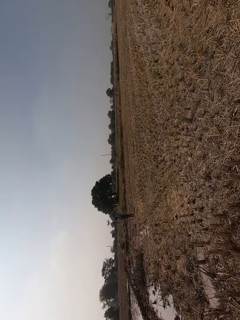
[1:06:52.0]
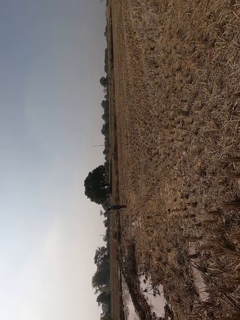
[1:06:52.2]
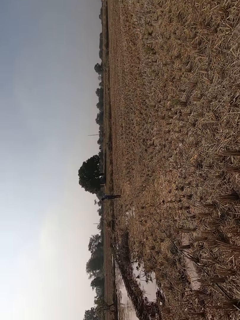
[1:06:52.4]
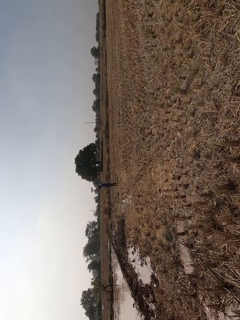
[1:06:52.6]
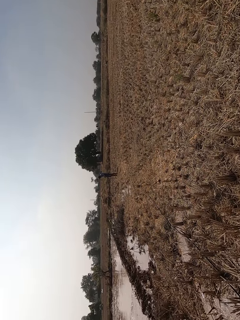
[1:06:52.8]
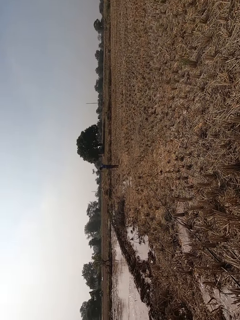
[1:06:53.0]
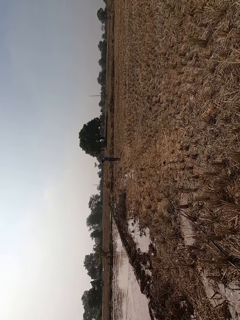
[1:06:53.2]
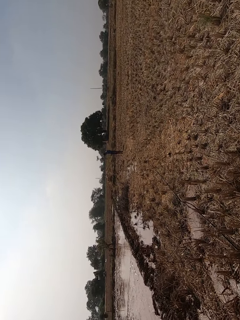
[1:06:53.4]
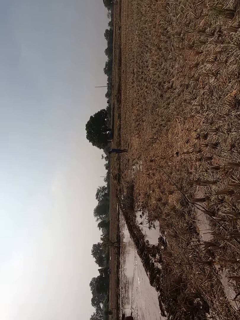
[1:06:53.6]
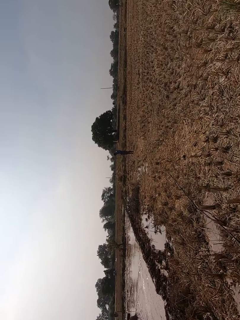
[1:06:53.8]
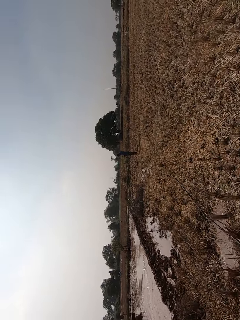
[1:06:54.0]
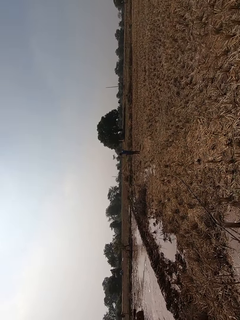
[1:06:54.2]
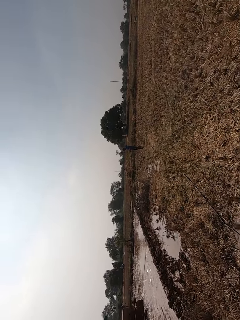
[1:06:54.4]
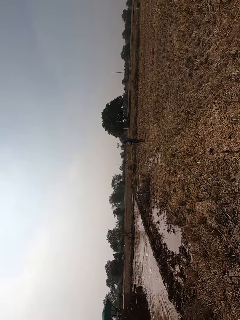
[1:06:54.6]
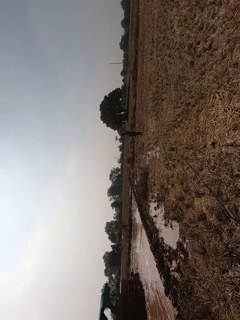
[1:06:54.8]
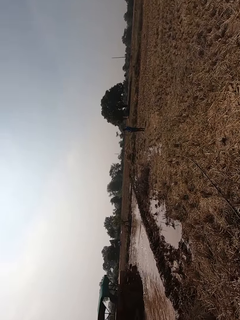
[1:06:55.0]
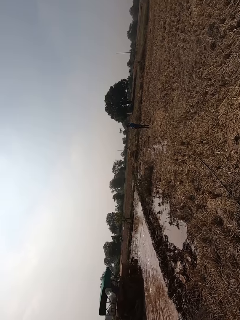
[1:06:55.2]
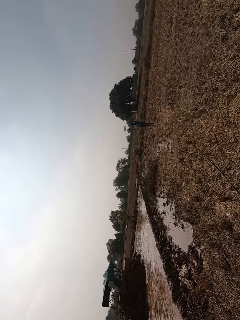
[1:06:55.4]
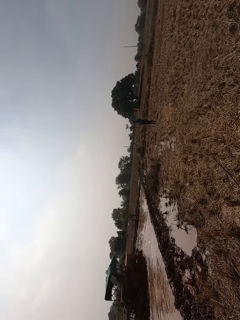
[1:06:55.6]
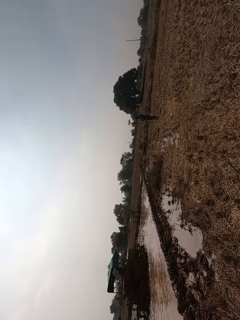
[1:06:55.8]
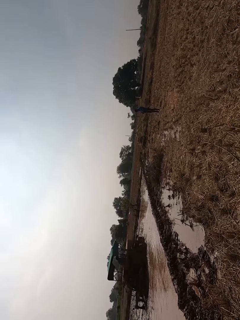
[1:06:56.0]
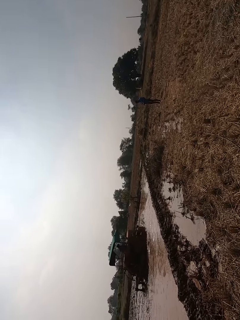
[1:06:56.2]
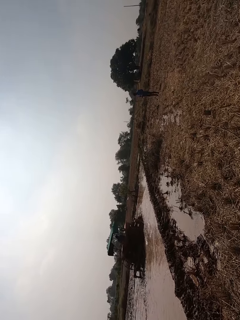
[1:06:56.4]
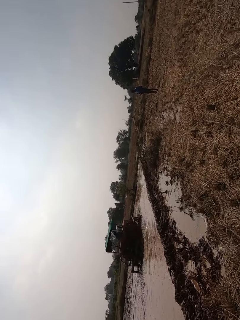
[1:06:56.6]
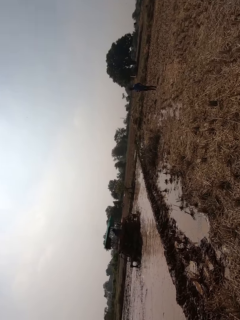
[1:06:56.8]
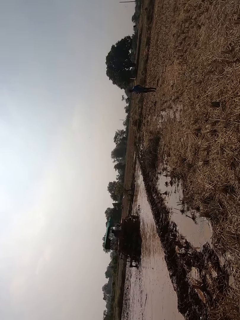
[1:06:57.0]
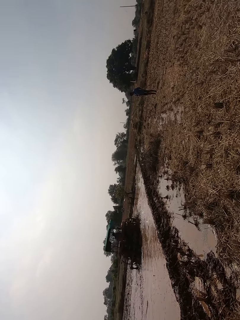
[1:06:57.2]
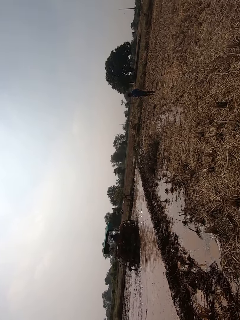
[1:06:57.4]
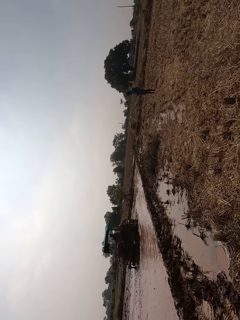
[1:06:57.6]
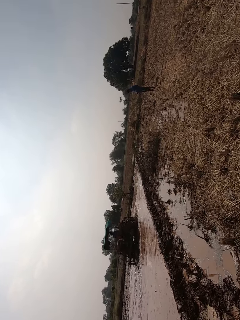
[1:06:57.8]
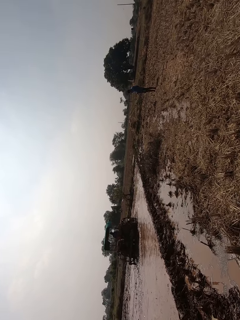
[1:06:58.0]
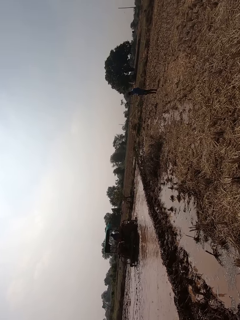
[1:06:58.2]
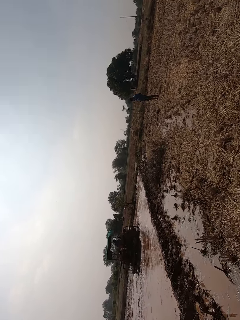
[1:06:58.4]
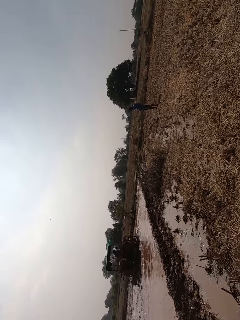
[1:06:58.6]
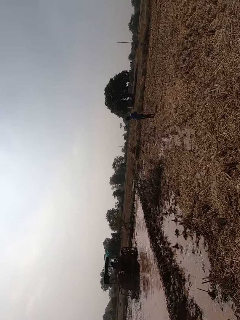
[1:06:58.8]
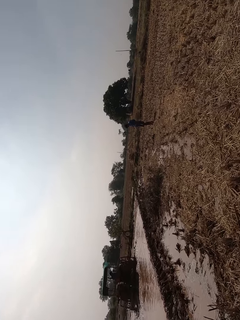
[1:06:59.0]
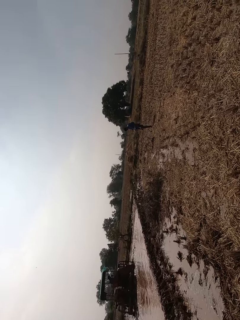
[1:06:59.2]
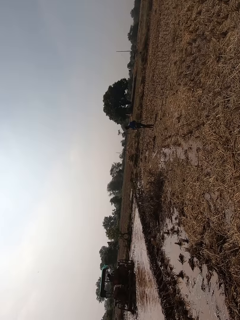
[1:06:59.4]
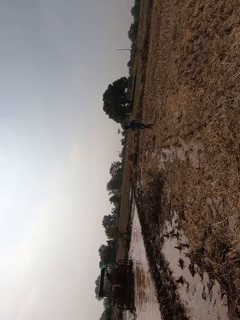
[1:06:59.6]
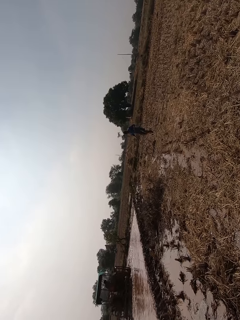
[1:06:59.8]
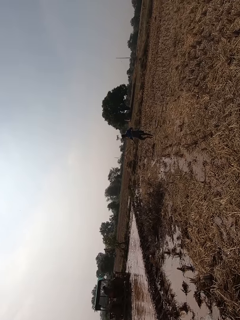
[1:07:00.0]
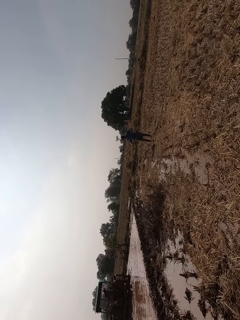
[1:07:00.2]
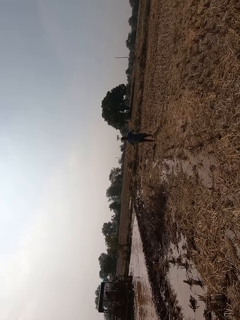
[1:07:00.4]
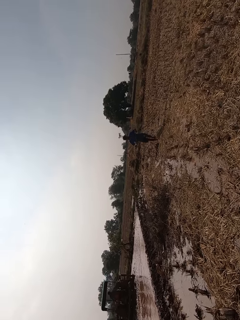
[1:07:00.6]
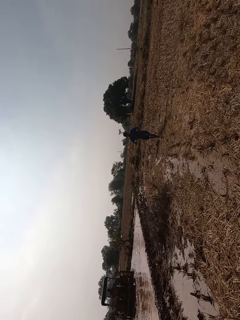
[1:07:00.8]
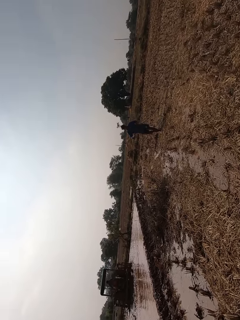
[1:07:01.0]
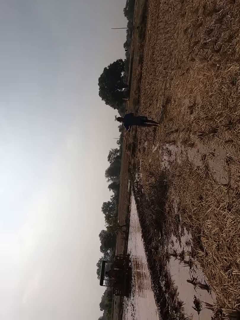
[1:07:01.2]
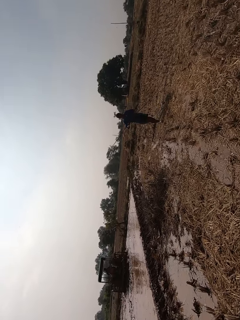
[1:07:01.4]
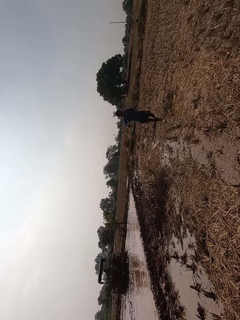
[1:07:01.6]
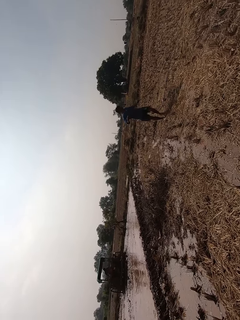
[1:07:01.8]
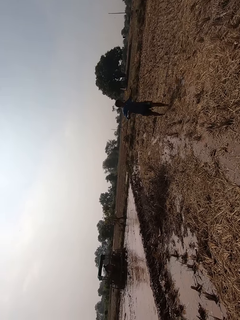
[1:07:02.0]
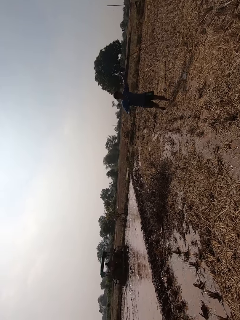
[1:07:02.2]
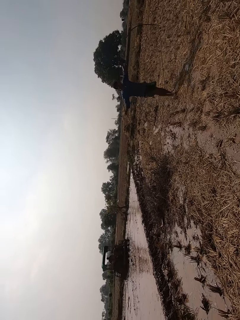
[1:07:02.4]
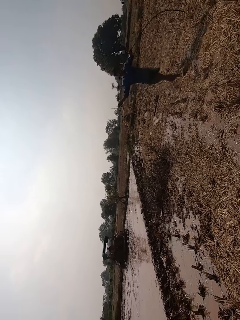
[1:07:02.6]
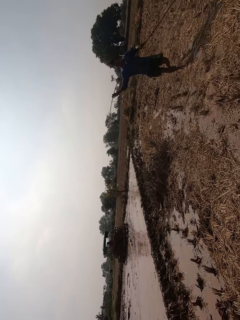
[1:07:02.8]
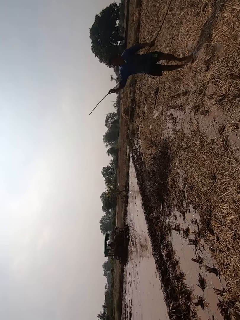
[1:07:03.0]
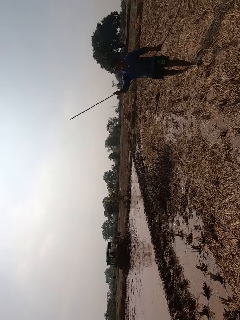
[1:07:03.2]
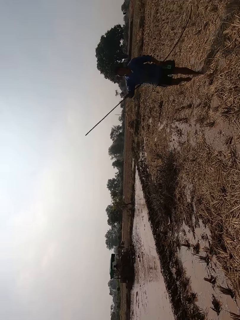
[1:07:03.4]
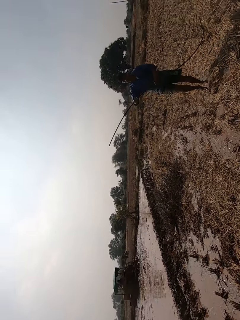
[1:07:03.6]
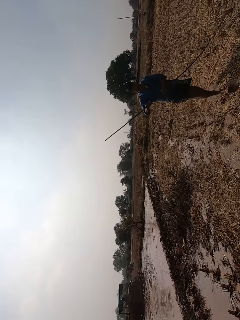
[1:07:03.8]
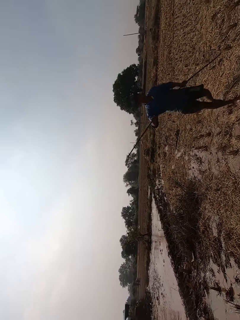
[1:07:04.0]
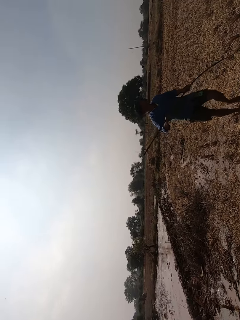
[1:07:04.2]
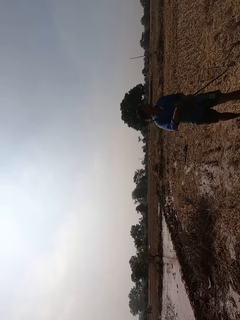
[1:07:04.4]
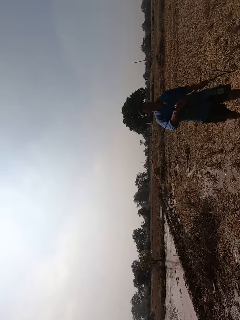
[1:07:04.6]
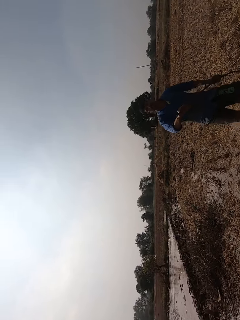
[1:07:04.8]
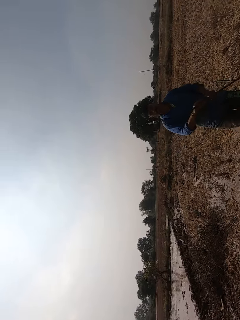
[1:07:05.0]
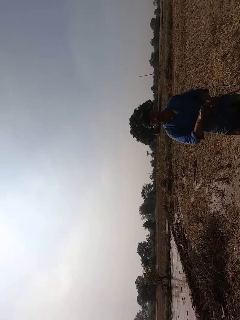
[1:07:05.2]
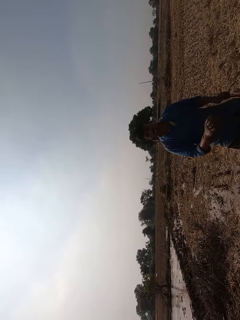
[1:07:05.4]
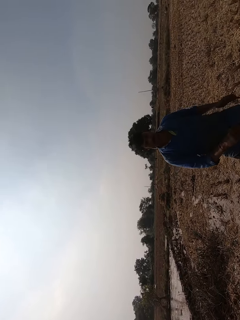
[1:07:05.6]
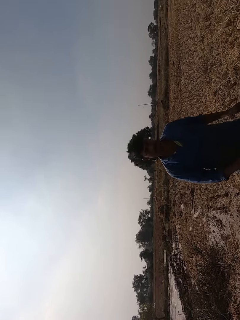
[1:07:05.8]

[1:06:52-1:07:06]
A man drives the tractor on the muddy field. The camera wearer walks towards another man. The second man carries a rope. He drags a wire on the floor with both hands and interacts with the camera wearer. He walks on the field.

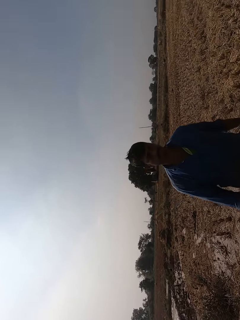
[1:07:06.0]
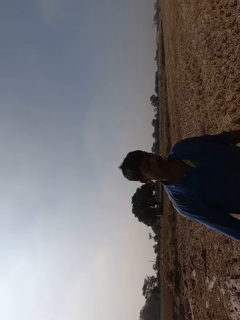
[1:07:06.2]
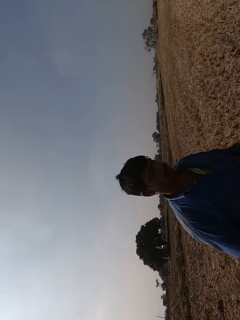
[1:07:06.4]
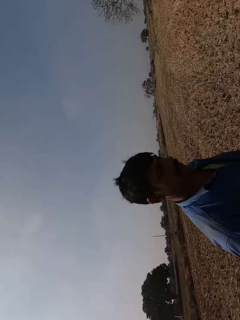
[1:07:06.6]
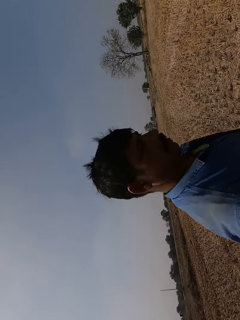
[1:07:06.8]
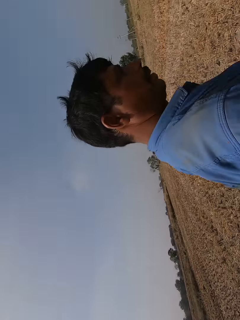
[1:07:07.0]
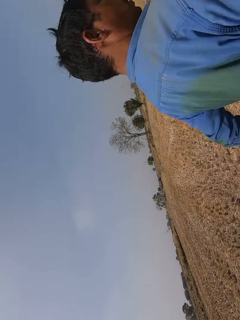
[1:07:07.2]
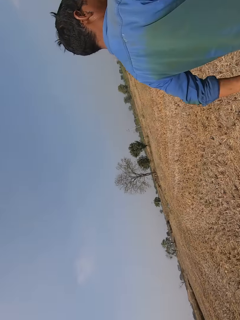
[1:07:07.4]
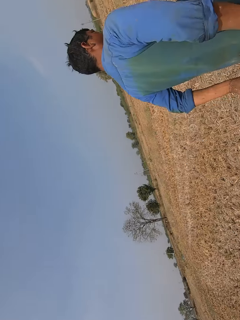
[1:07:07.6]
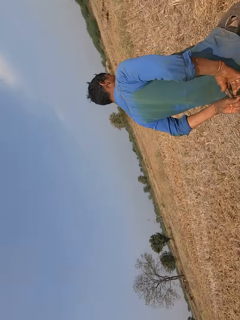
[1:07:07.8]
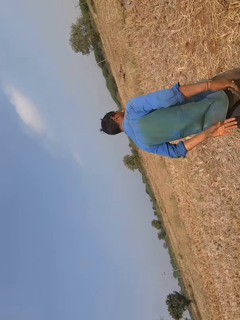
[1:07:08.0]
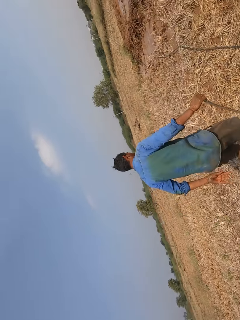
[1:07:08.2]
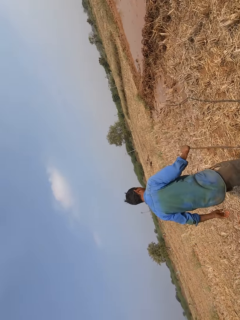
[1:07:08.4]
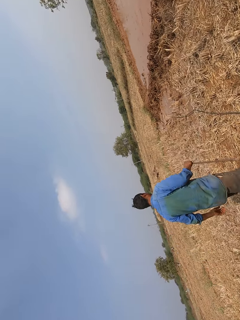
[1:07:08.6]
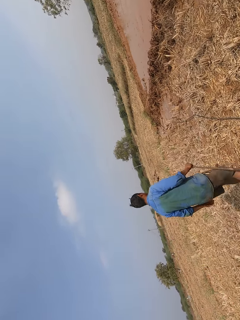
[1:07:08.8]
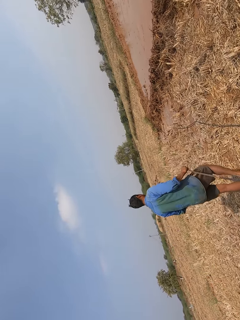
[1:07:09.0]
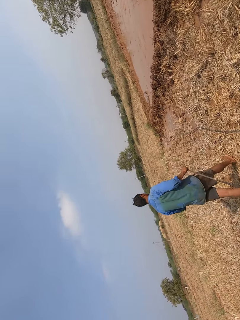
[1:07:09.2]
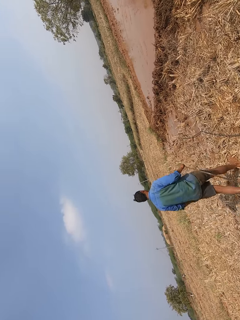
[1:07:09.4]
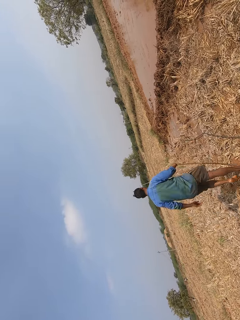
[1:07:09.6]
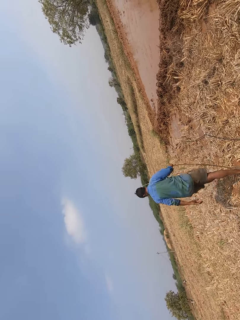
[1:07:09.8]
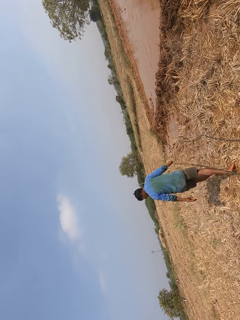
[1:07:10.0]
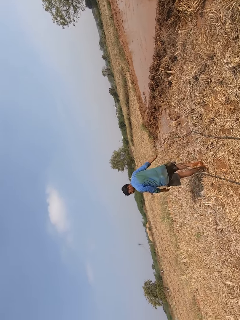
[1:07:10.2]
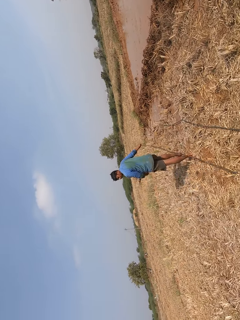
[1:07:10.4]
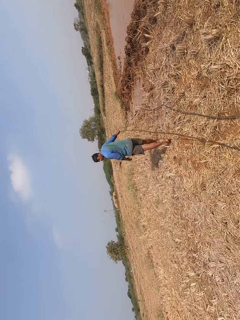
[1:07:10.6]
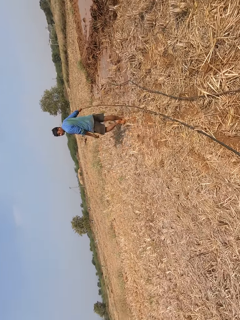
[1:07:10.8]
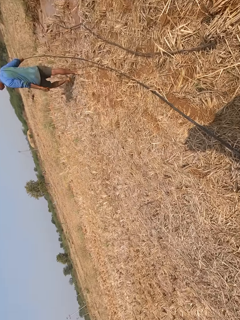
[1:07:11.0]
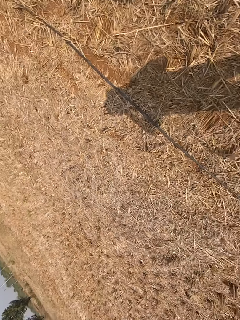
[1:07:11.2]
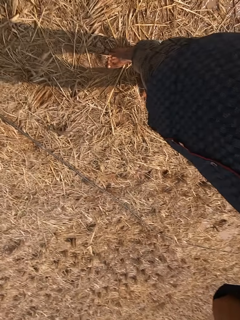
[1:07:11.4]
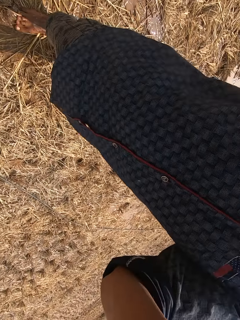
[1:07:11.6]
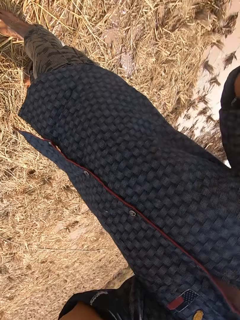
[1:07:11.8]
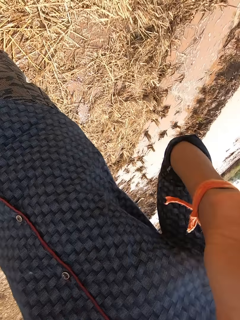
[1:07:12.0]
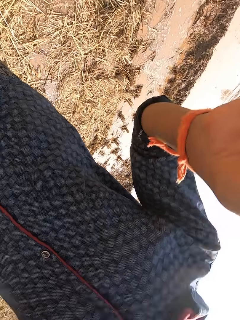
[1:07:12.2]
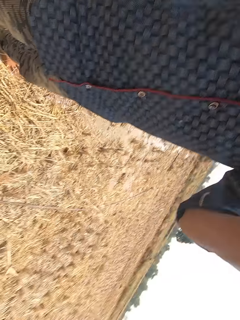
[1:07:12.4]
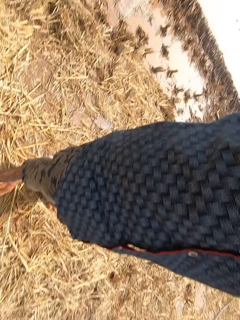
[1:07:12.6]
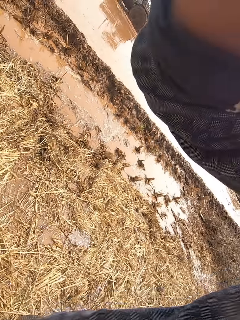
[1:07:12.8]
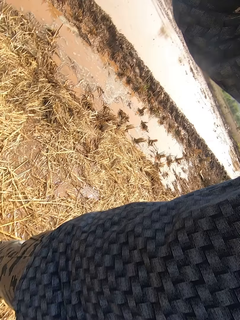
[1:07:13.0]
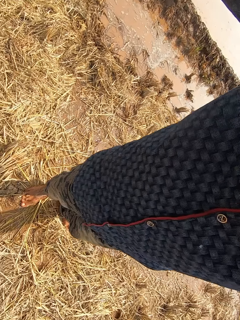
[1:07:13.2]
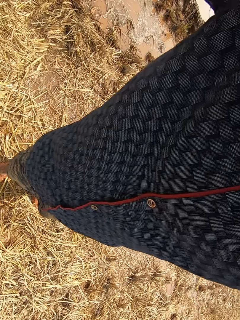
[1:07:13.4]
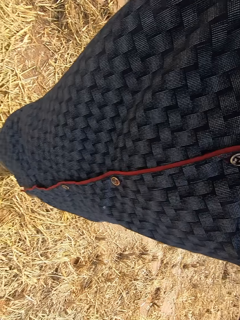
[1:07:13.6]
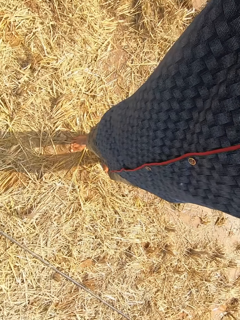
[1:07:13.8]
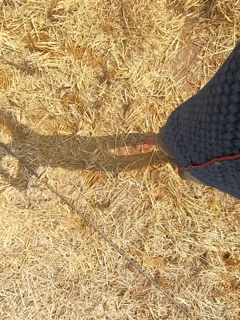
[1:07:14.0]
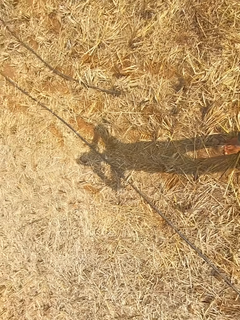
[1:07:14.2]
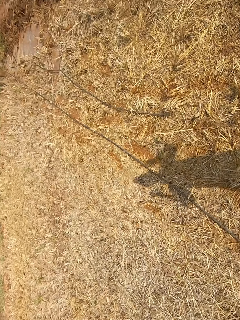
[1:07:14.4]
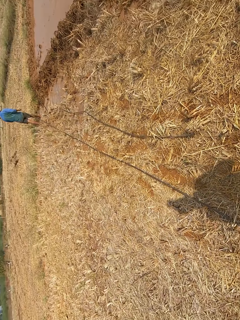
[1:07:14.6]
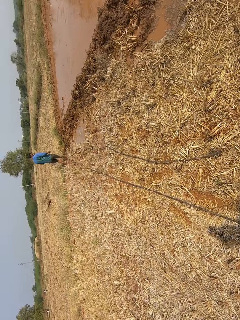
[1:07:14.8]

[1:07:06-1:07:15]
The camera wearer turns around. The man passes the wire to his right hand from his left hand. The camera wearer touches the camera.
